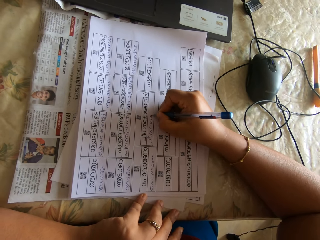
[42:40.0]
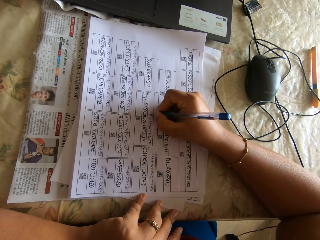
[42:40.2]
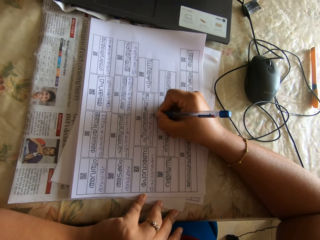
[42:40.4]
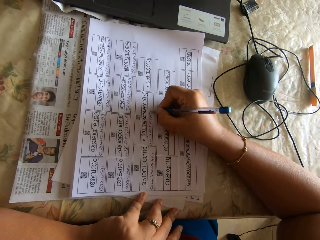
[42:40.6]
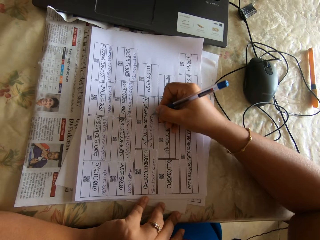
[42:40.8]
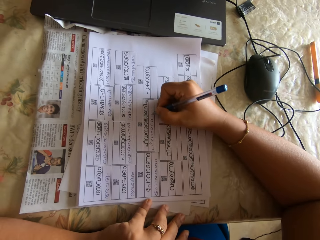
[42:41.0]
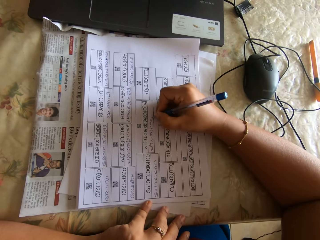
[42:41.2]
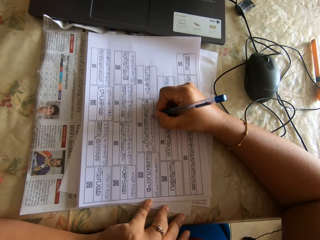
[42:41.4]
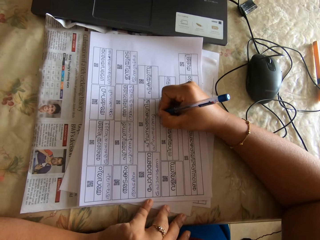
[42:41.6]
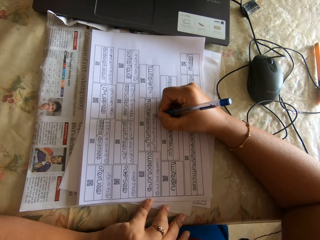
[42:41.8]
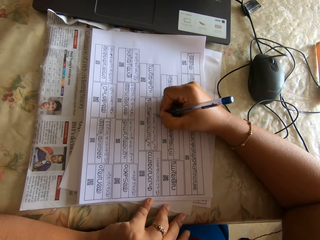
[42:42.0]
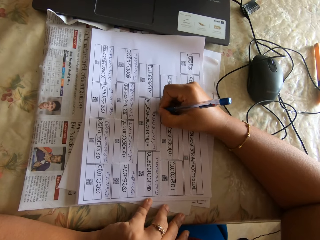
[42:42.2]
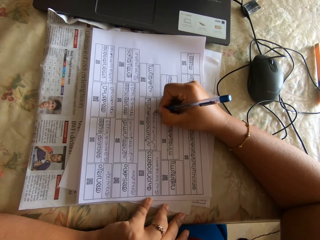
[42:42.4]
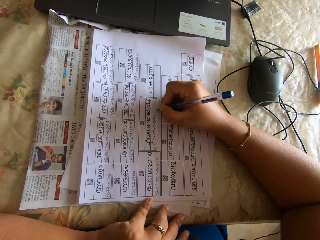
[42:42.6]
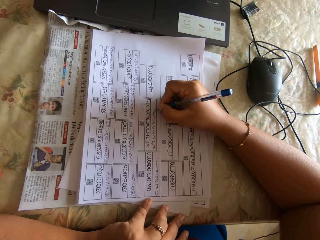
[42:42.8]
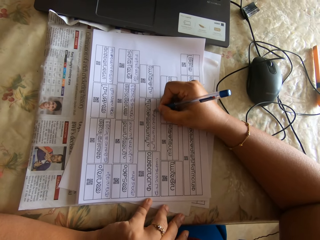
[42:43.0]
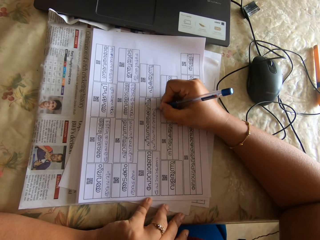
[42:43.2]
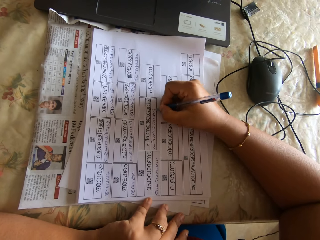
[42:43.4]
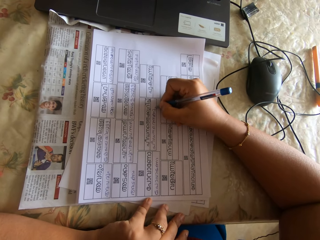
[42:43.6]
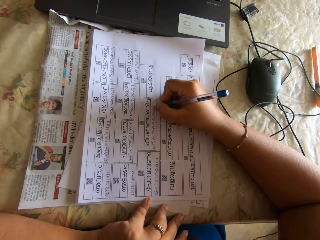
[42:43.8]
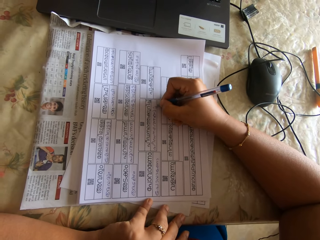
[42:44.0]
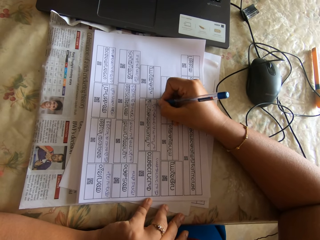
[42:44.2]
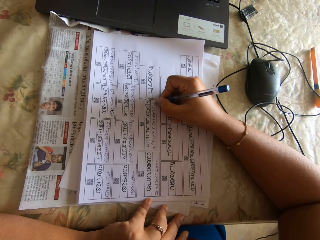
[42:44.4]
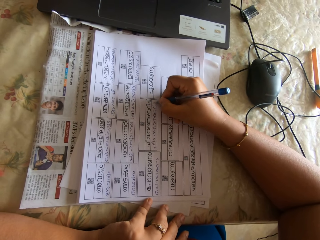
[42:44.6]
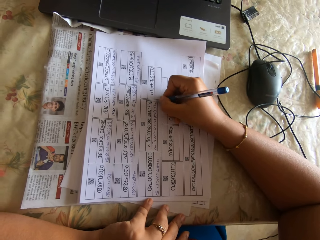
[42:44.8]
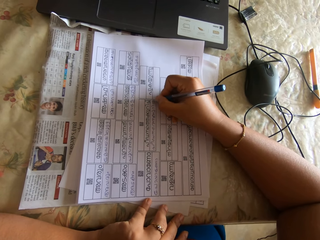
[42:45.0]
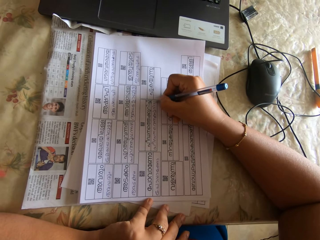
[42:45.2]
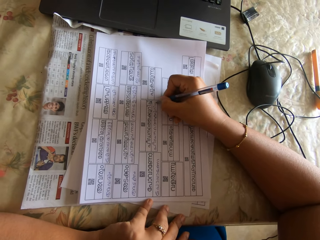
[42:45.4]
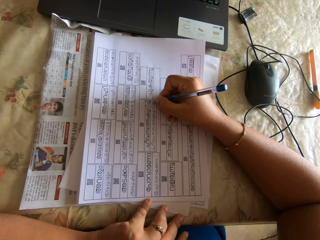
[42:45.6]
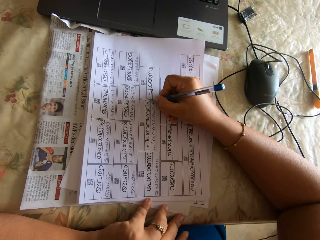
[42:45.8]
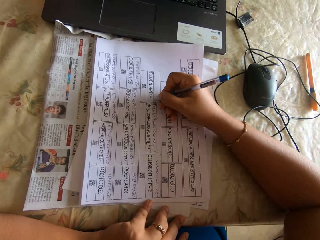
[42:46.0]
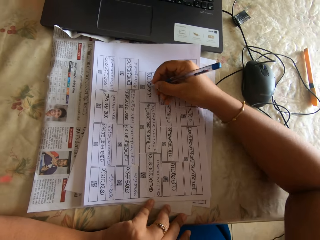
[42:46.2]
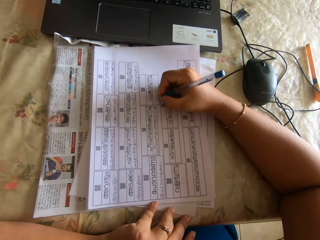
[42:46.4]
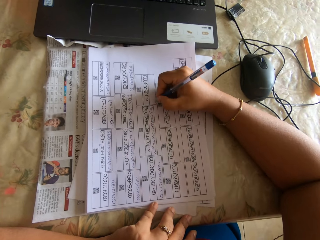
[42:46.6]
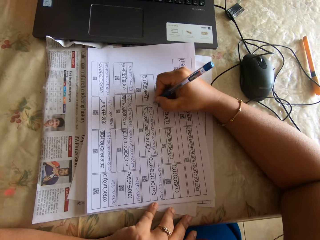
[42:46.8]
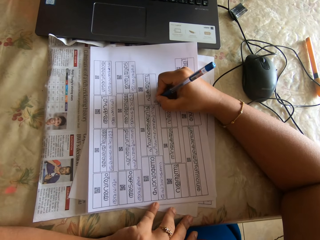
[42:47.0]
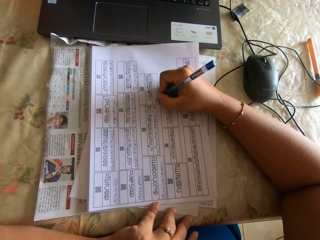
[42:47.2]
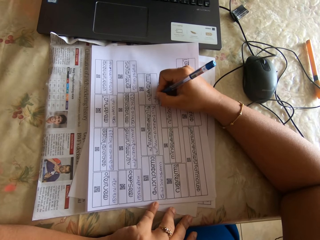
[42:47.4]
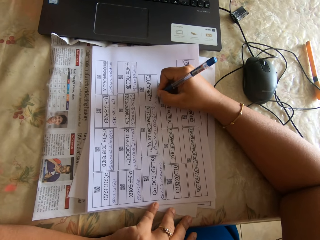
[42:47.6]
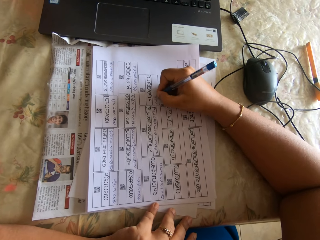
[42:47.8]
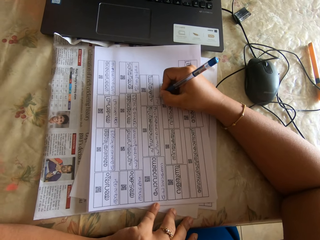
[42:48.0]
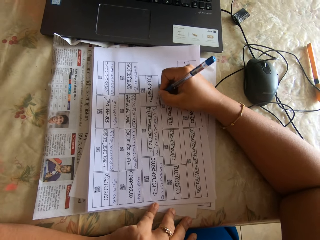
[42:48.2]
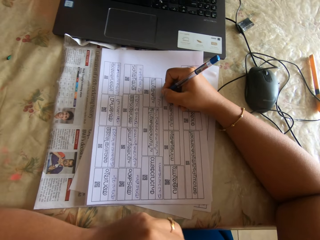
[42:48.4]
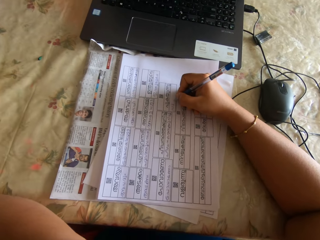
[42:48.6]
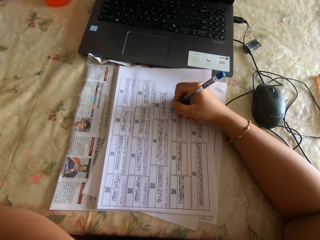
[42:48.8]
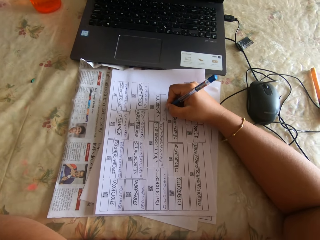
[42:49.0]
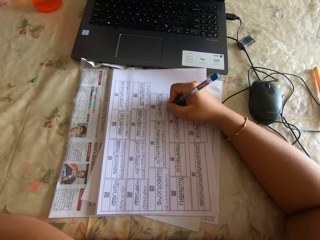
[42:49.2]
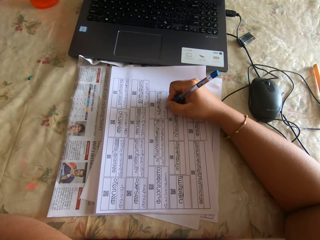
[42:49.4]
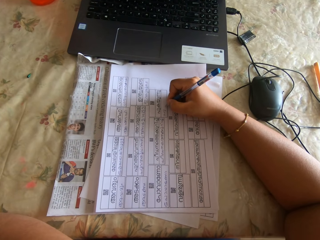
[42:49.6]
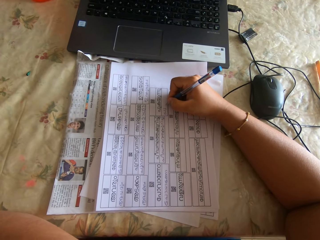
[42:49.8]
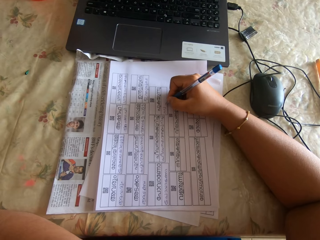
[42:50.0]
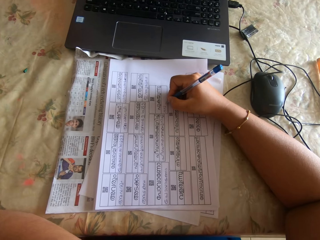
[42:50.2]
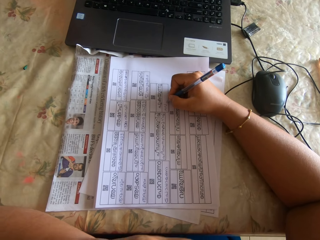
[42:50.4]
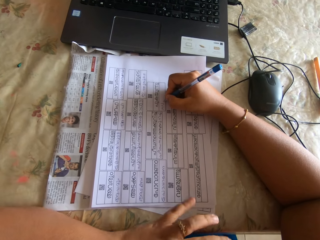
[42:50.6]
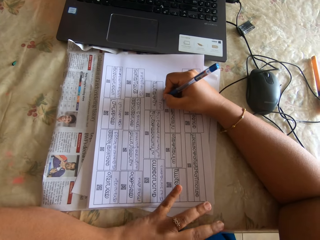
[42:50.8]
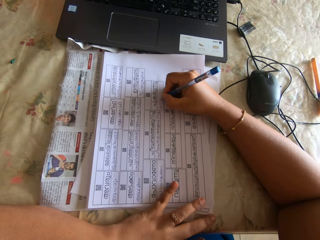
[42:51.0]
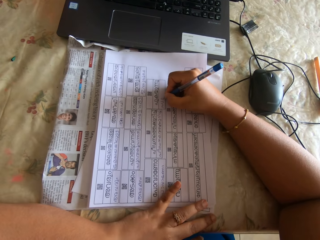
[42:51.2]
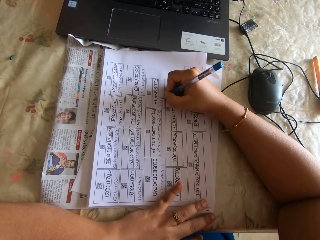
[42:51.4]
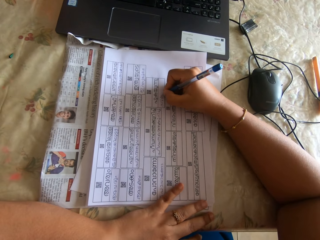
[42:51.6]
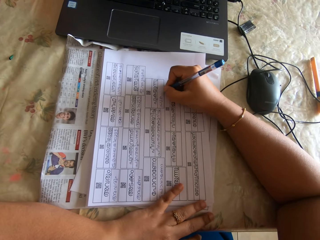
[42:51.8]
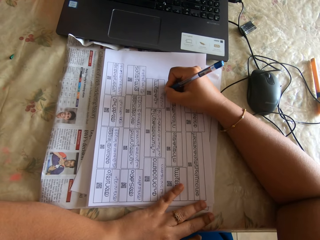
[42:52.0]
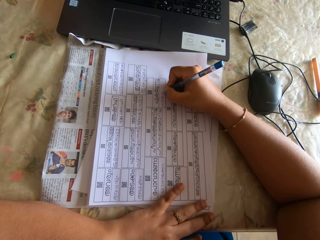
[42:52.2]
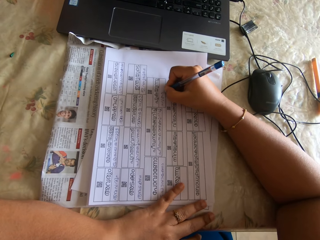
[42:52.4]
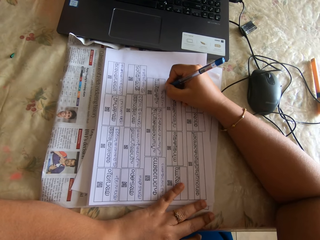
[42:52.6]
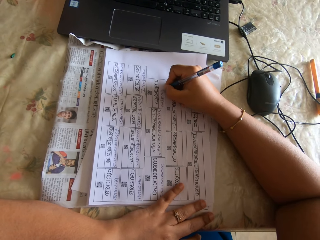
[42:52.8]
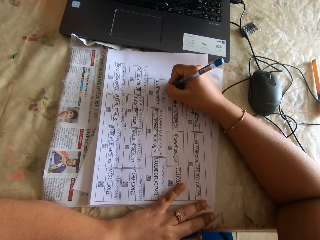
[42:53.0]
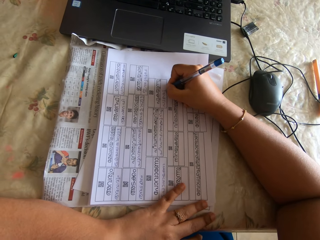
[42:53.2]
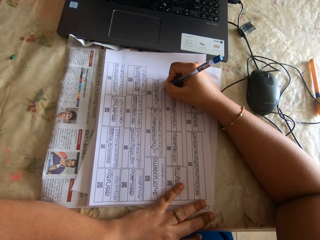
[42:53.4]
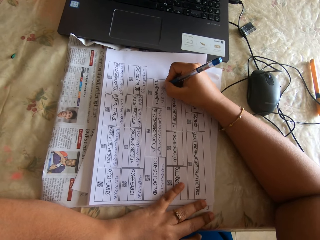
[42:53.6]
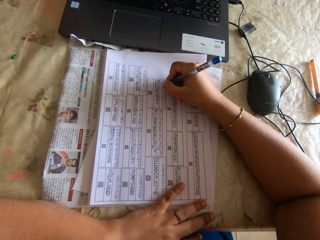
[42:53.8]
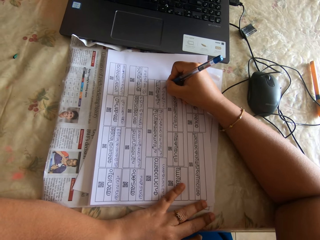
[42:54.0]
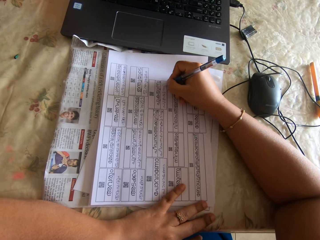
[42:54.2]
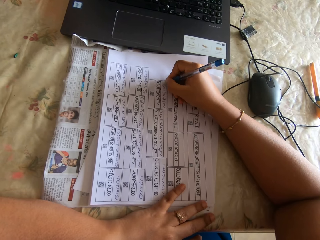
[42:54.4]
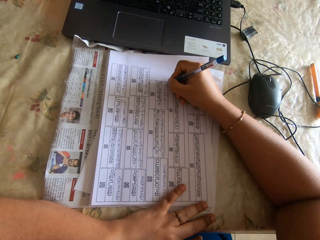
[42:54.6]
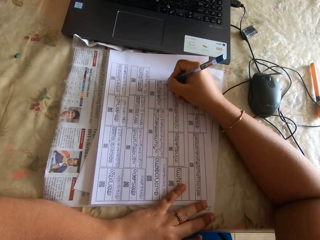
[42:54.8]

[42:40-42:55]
The camera wearer moves a hand. They fill papers with a pen on the right hand. They do something with the left hand. They touch the paper with the left hand. They fill the papers with the pen on the right hand.

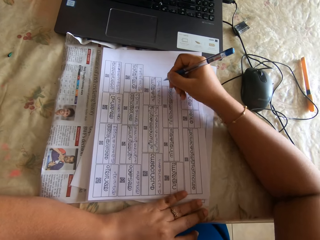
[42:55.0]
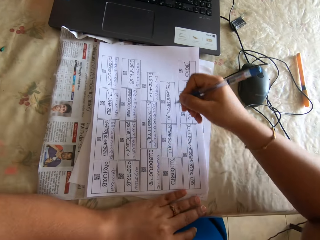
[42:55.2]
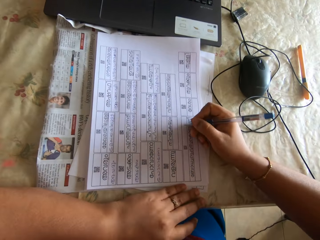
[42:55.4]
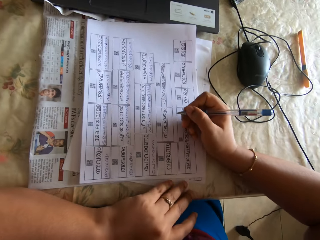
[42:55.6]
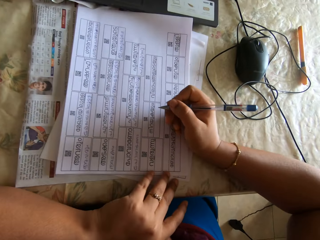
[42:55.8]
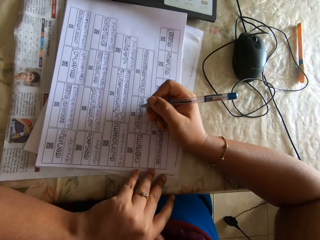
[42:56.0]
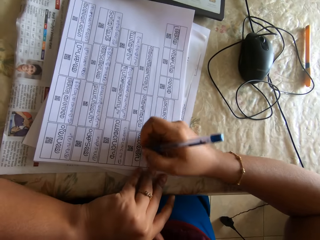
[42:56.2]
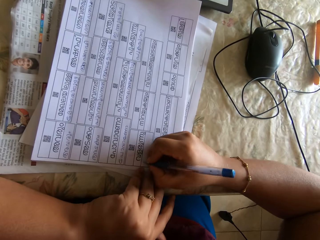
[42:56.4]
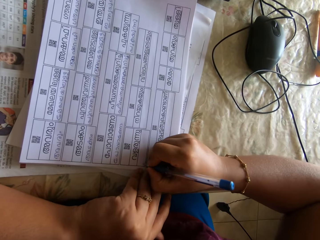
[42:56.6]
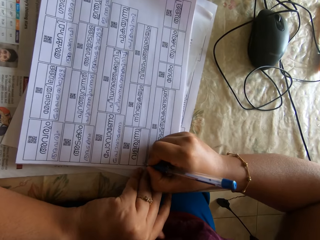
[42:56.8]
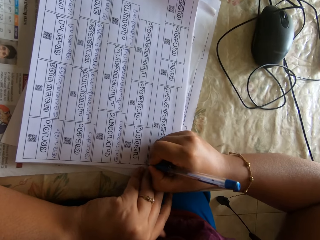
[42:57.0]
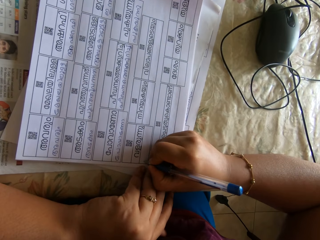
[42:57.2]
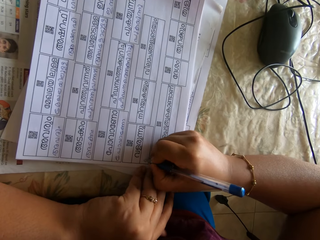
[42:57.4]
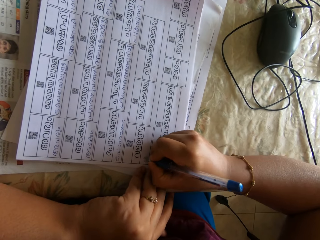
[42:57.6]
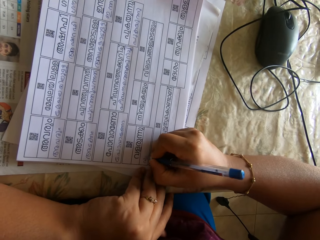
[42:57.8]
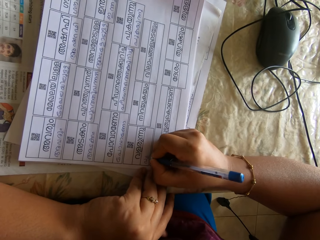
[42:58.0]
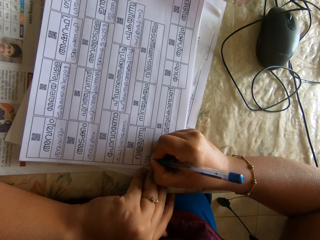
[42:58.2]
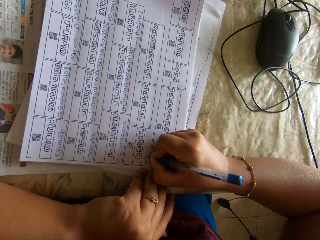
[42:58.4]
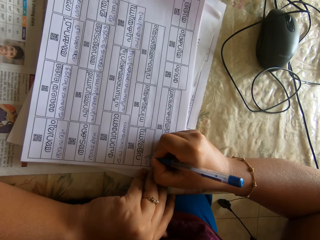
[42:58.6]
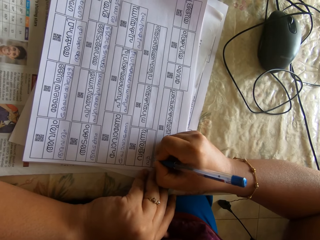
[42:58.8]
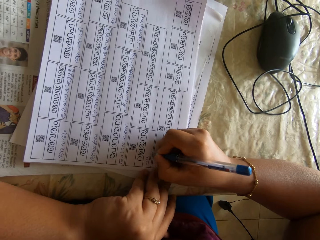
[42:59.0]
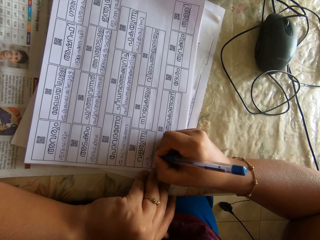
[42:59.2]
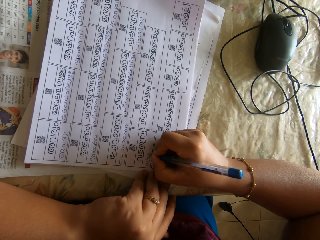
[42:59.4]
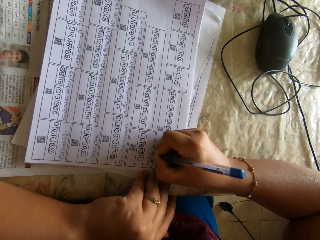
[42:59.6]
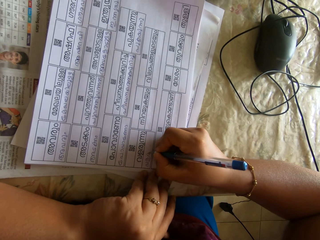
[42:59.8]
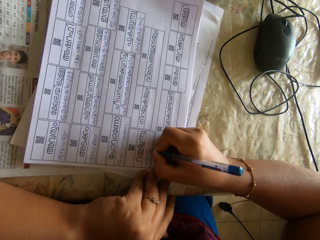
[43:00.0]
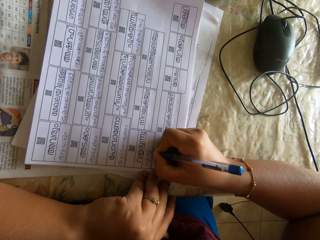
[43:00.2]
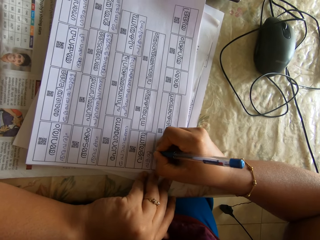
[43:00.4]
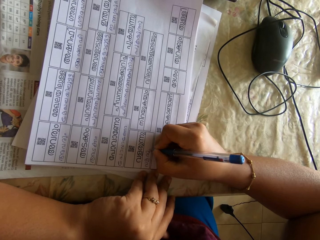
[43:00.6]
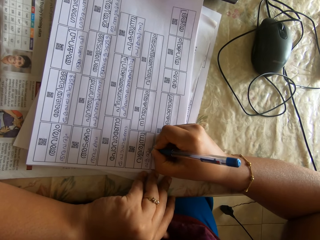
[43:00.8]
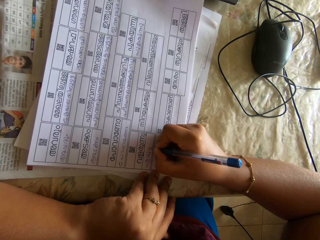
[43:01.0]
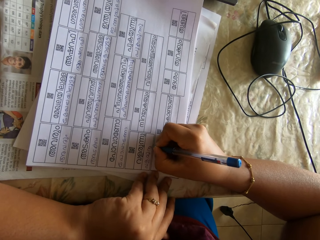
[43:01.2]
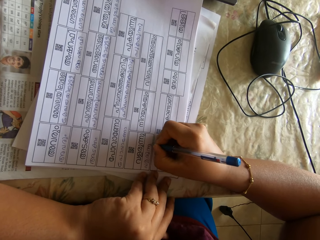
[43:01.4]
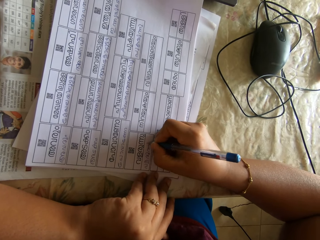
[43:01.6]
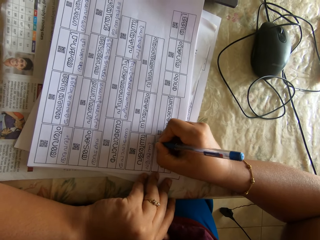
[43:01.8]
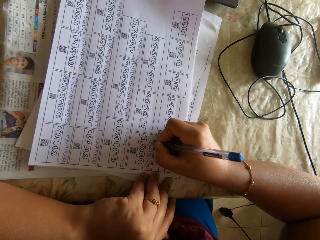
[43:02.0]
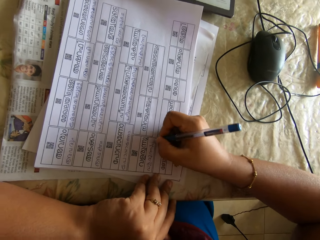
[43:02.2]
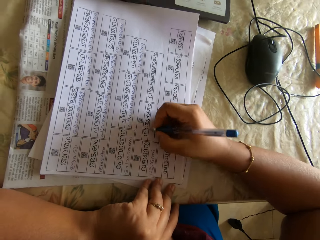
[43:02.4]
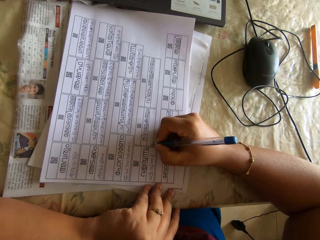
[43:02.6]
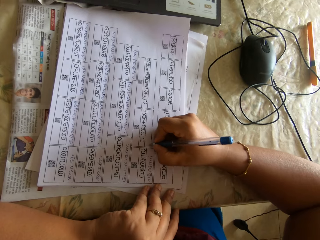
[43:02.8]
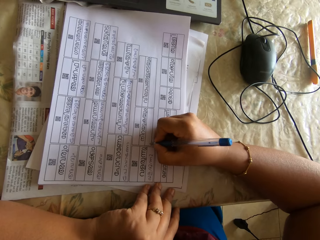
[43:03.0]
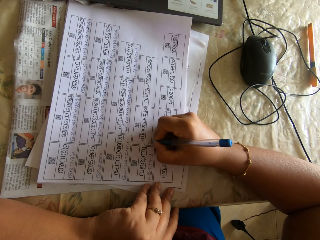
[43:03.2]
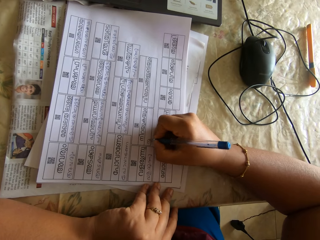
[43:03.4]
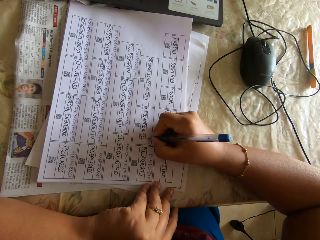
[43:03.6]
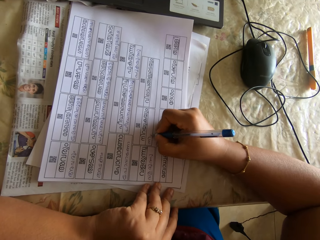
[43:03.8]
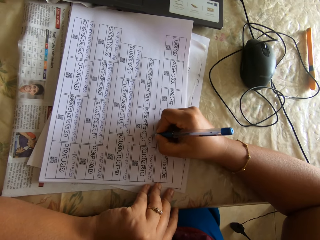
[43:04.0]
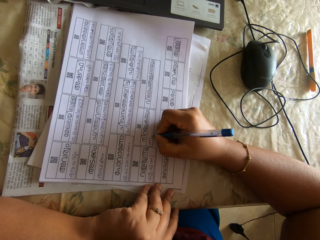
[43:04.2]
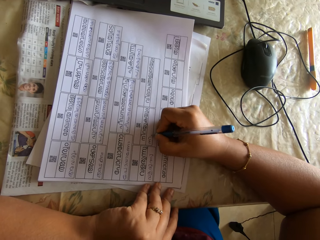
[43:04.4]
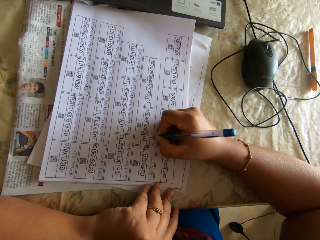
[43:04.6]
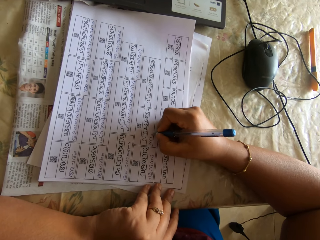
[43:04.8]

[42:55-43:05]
The camera wearer moves a hand. They move papers with the right hand. They fill papers with a pen on the right hand. They move a hand. They fill the papers with the pen on the right hand.
